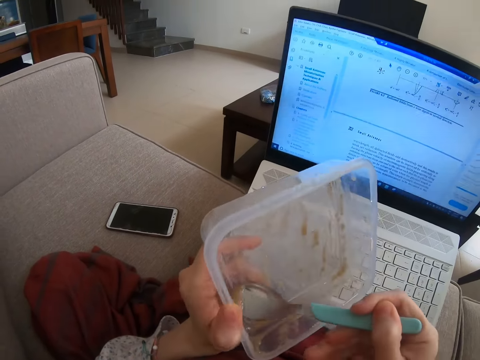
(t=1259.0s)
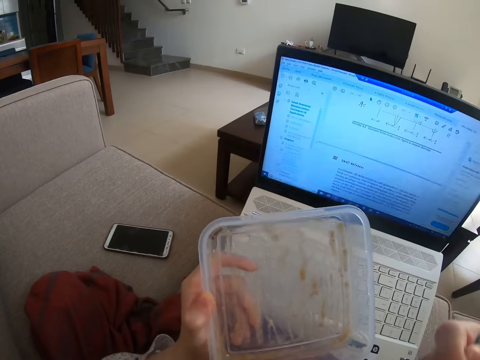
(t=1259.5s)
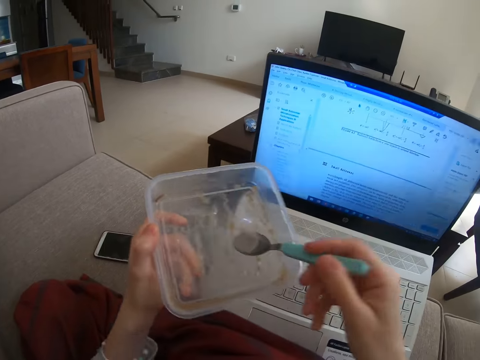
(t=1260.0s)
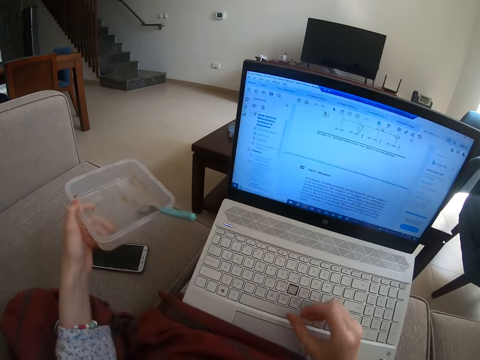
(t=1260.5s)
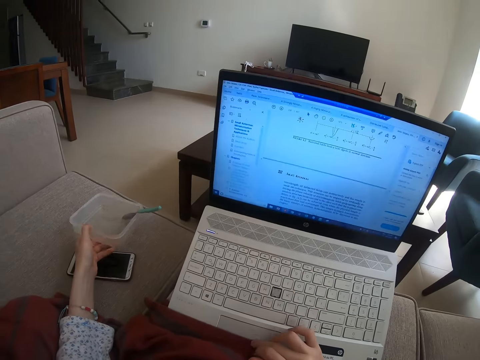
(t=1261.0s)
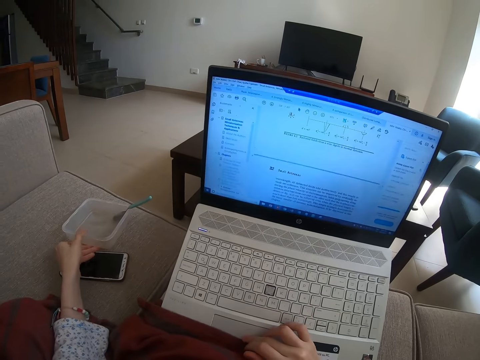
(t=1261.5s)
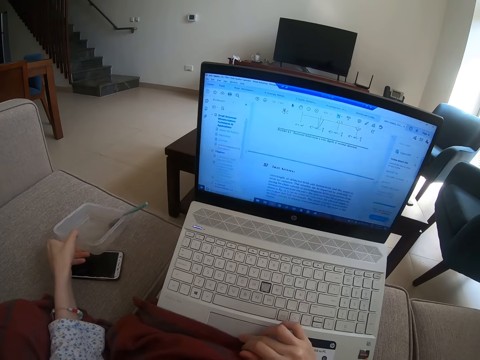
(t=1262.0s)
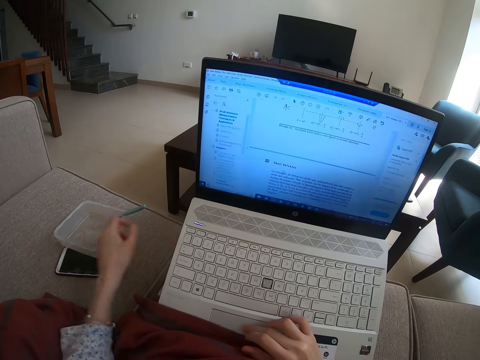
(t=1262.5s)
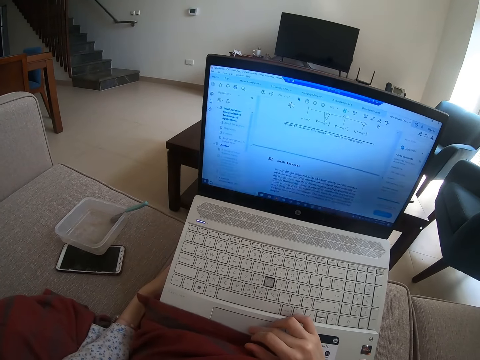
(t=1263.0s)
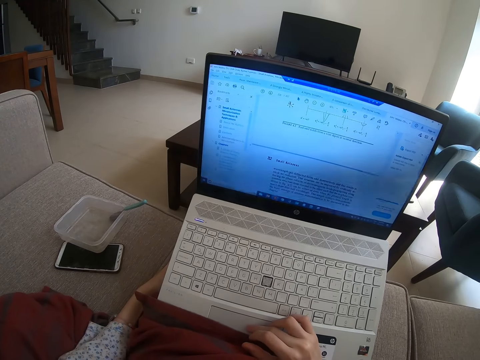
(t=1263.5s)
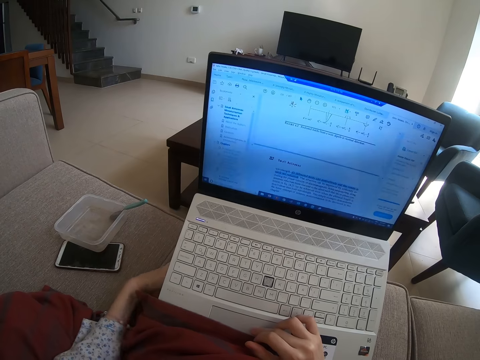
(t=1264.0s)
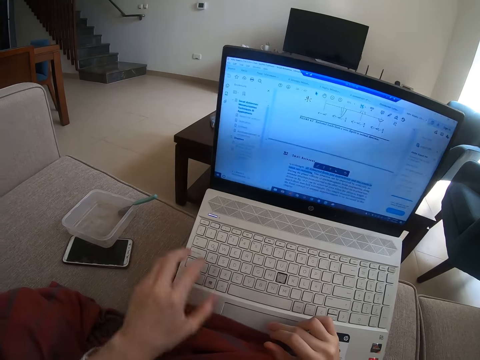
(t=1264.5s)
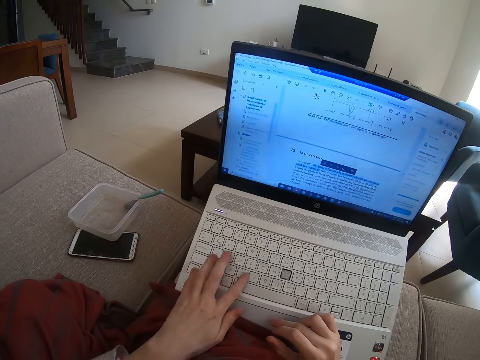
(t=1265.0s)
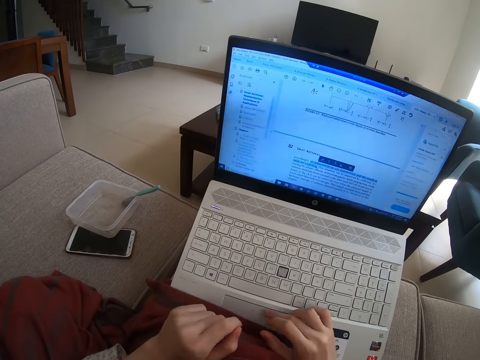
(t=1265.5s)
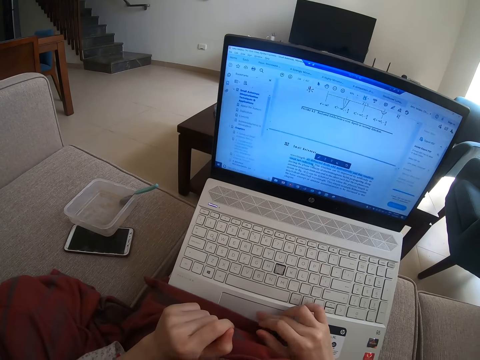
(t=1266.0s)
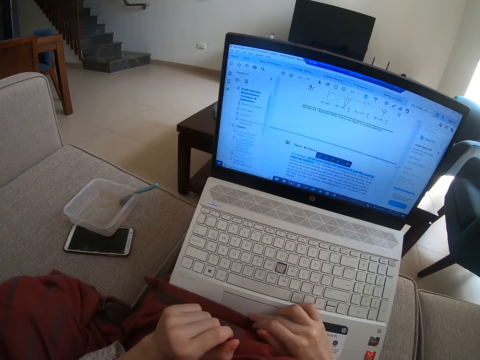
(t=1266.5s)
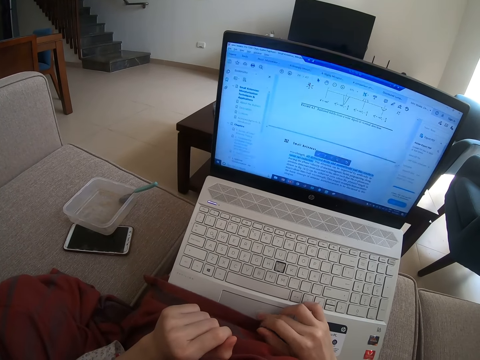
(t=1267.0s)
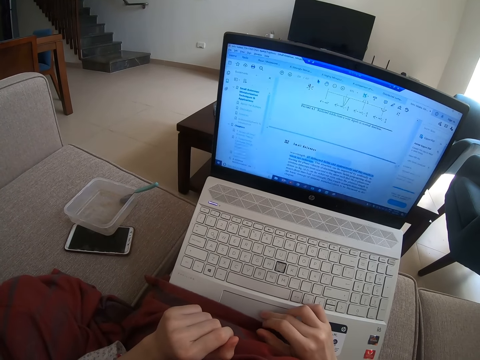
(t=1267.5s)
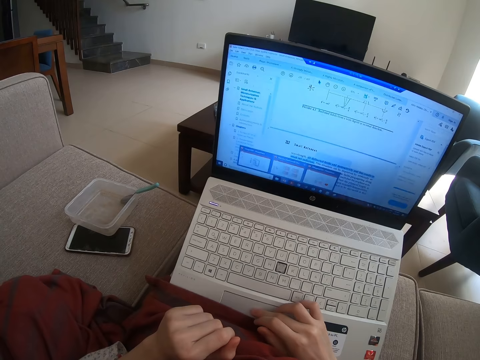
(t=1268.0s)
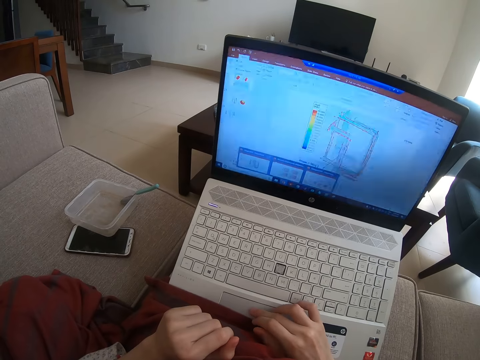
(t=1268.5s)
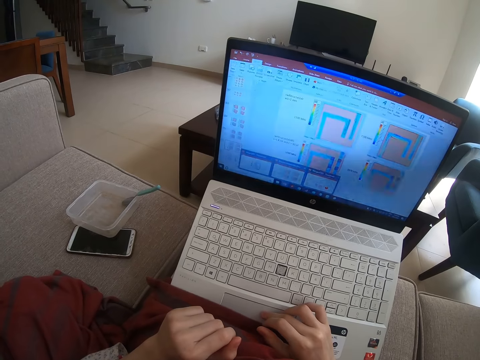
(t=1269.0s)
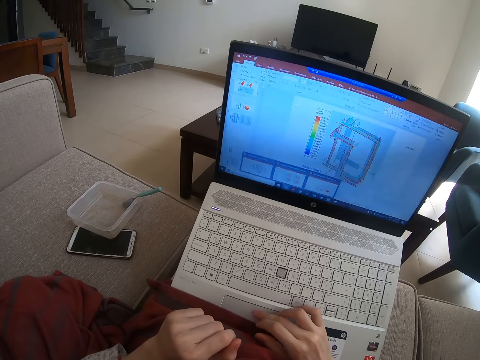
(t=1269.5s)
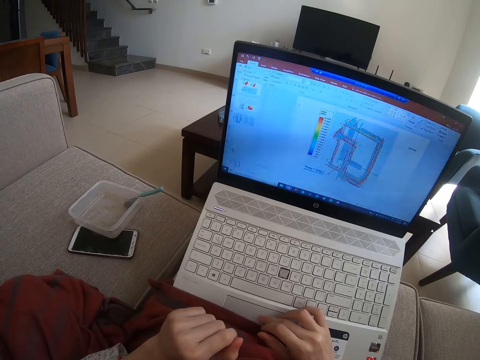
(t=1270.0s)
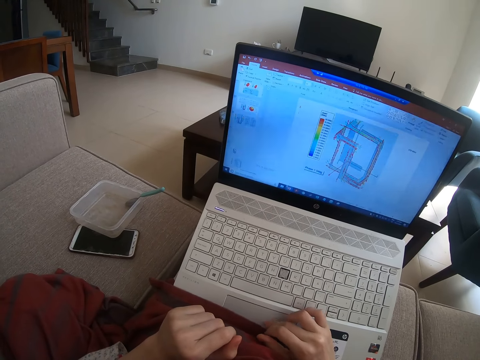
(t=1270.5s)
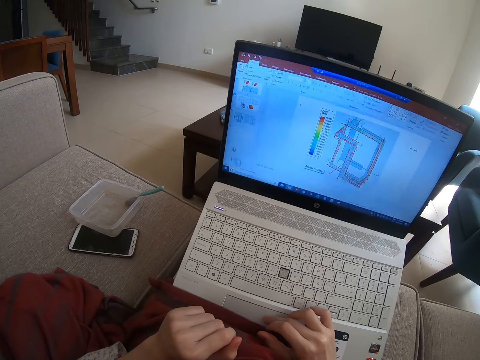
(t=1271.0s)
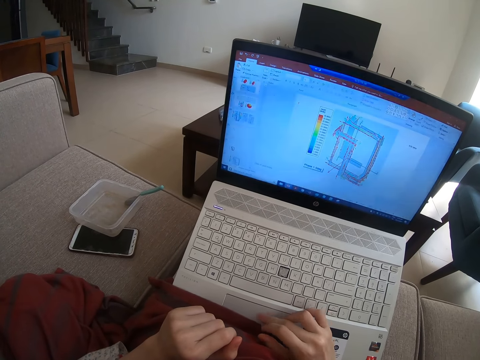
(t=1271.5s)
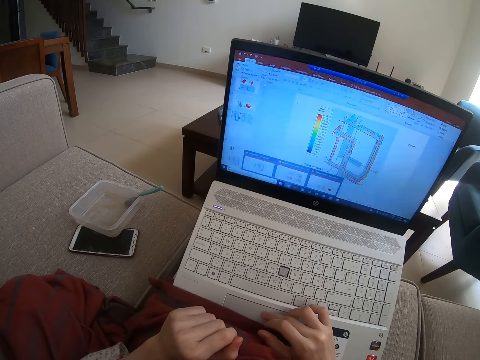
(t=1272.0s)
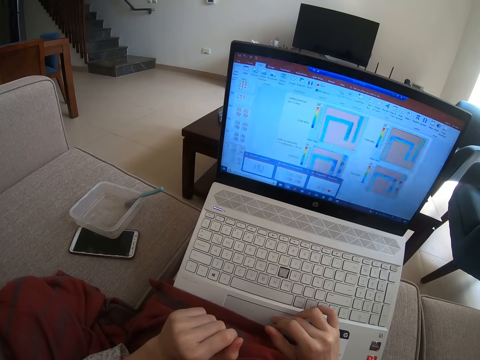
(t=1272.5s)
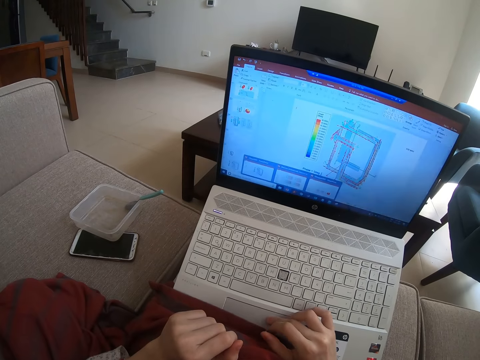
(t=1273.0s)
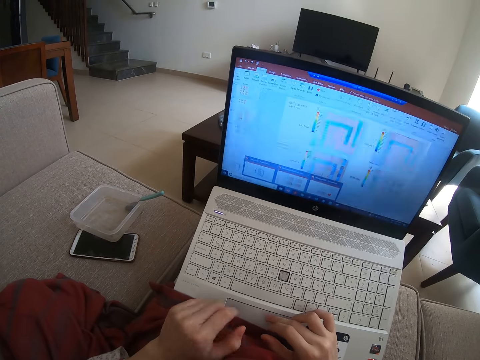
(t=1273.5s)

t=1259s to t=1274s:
The camera wearer operates the laptop. They put the dish on the sofa. They scroll on the touchpad.

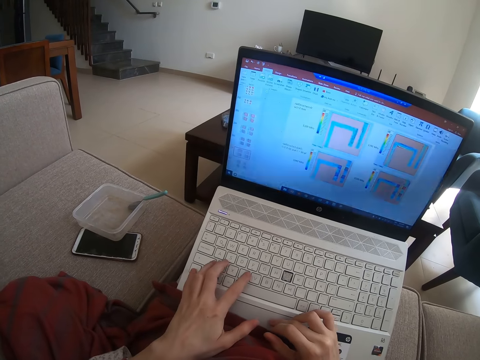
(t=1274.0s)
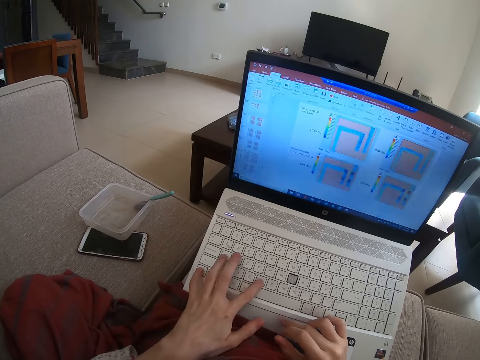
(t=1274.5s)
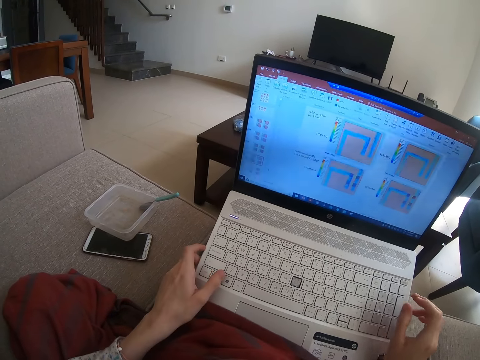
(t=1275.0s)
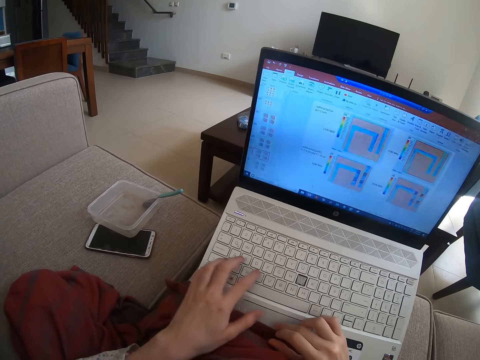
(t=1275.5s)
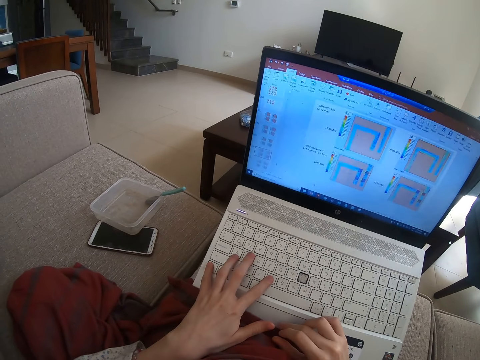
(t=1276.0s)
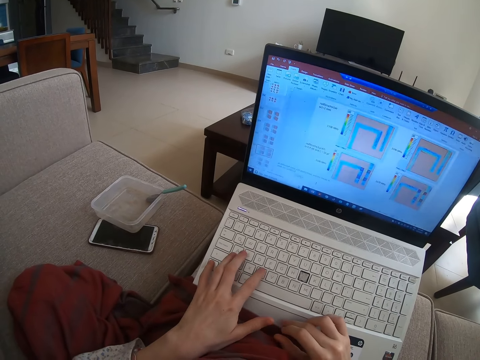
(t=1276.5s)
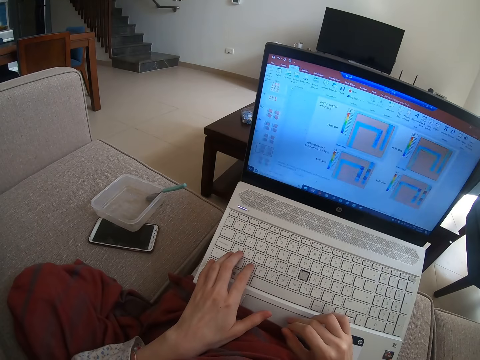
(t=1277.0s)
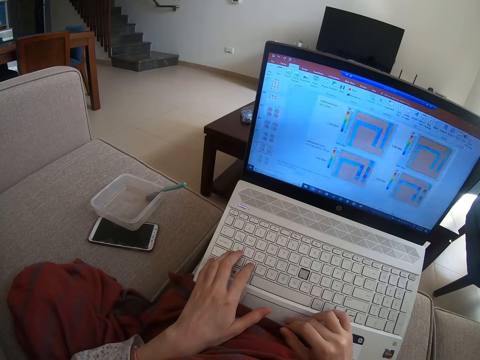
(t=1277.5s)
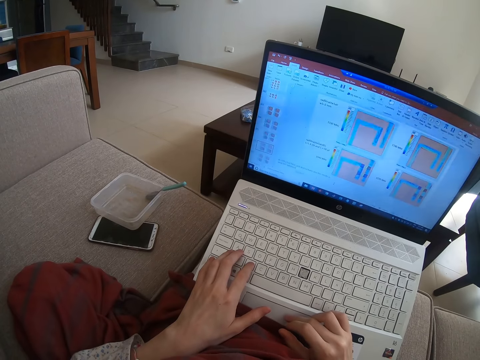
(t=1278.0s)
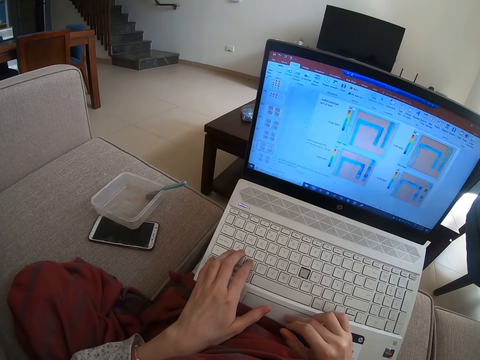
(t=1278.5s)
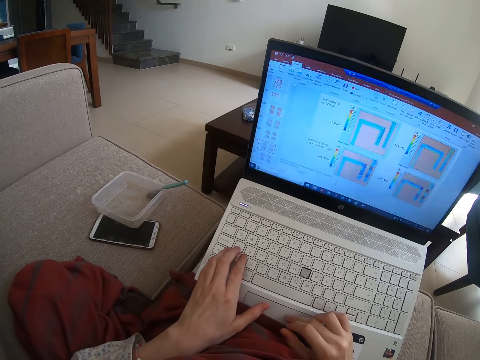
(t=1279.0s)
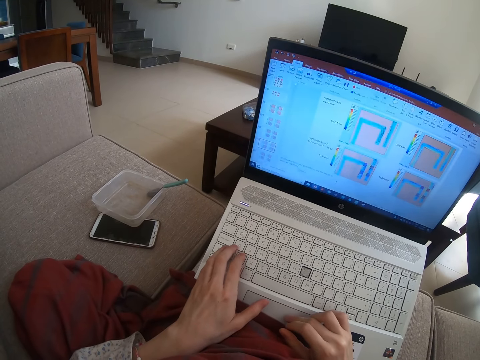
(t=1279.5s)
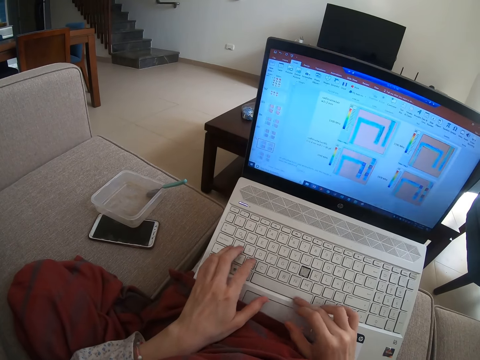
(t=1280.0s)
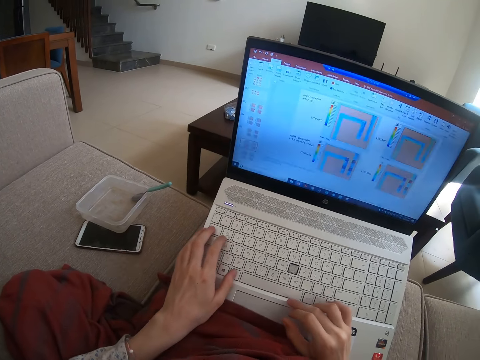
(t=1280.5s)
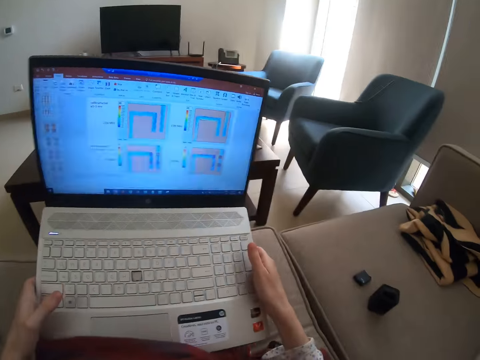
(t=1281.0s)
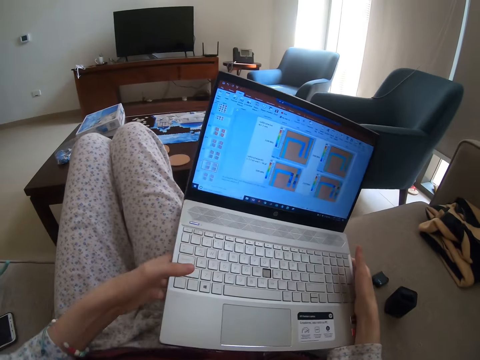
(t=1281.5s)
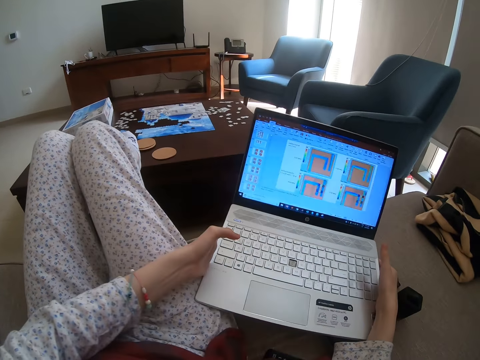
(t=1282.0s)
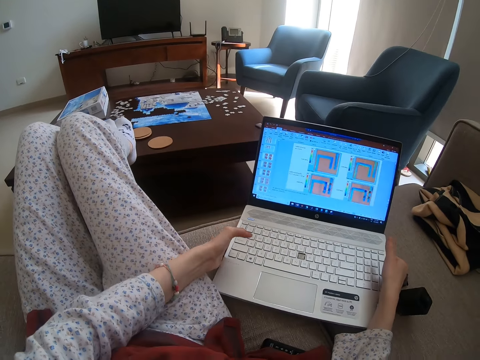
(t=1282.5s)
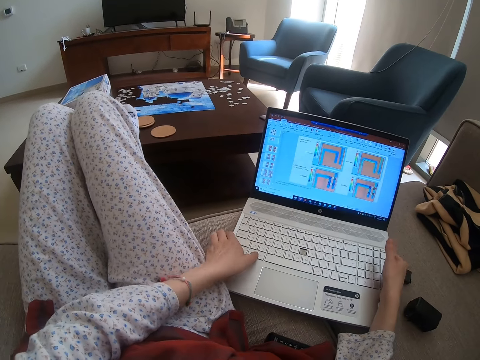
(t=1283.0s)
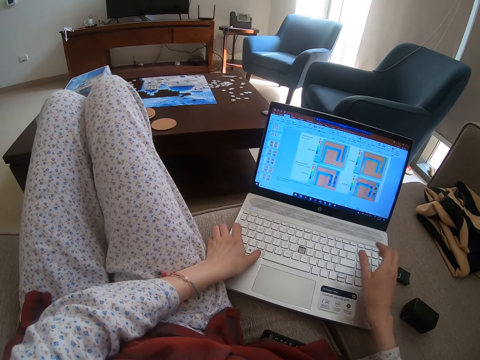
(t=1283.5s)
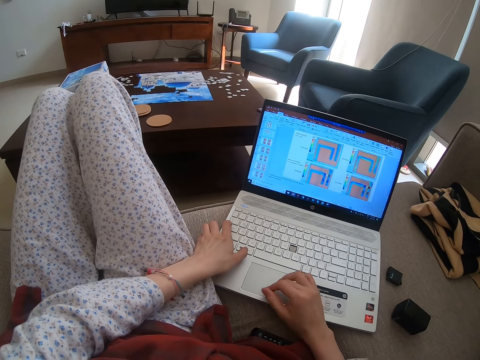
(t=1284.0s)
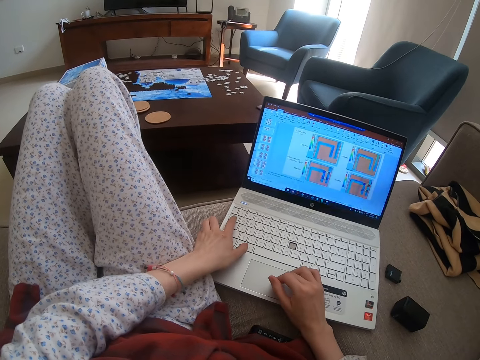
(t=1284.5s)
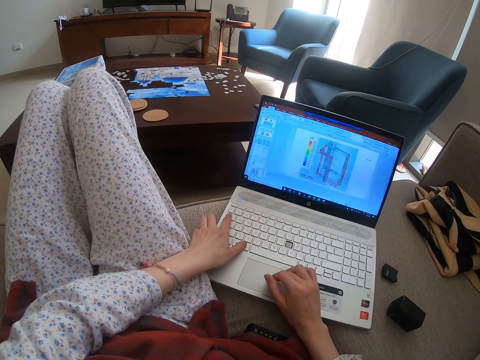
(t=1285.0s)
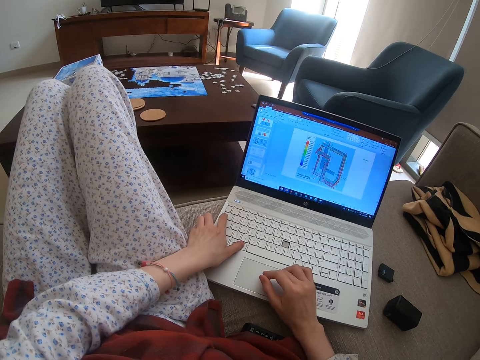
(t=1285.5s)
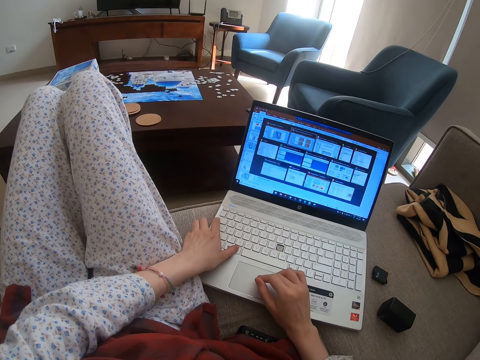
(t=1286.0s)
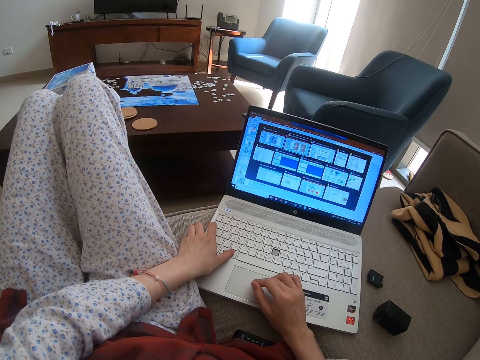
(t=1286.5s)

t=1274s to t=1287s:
The camera wearer puts the laptop on the sofa. They operate the laptop.
